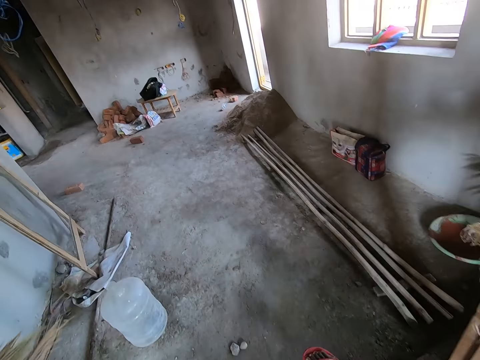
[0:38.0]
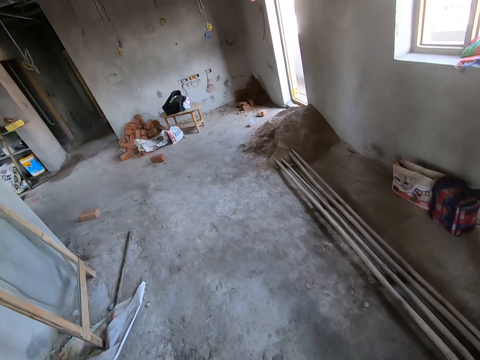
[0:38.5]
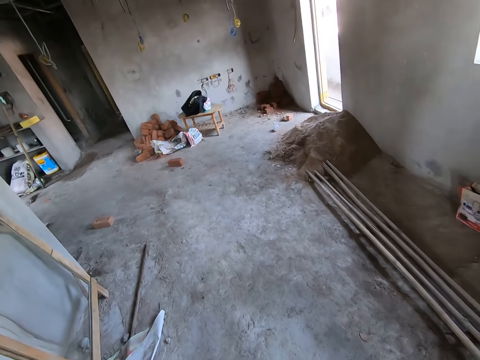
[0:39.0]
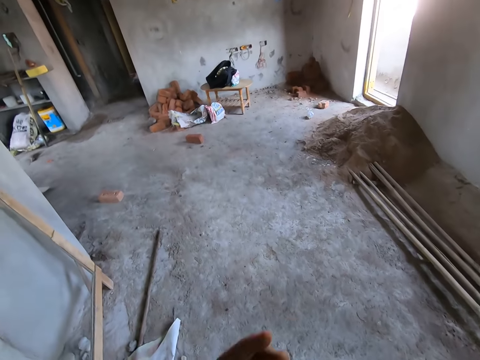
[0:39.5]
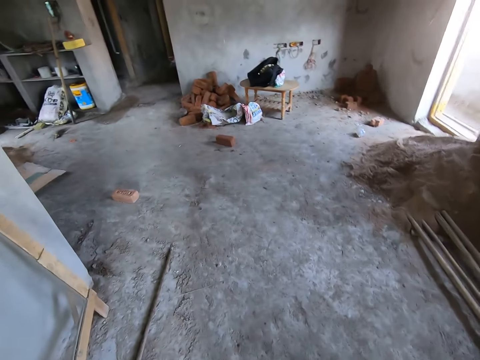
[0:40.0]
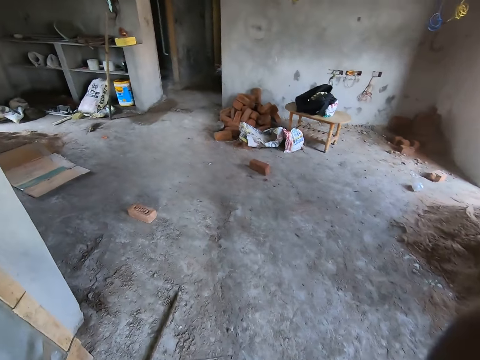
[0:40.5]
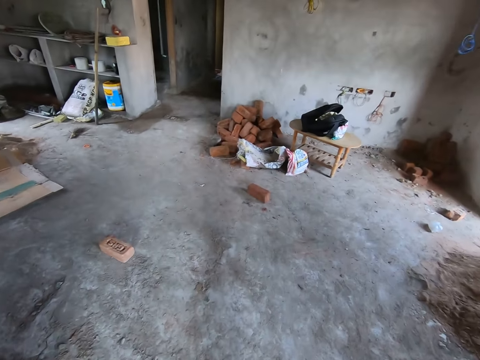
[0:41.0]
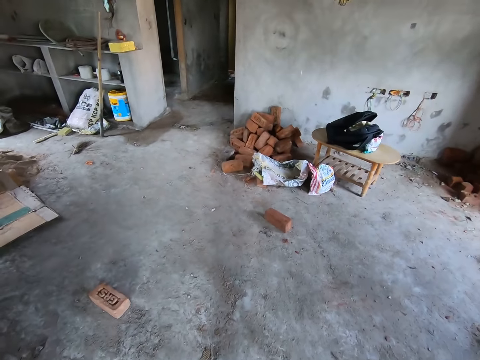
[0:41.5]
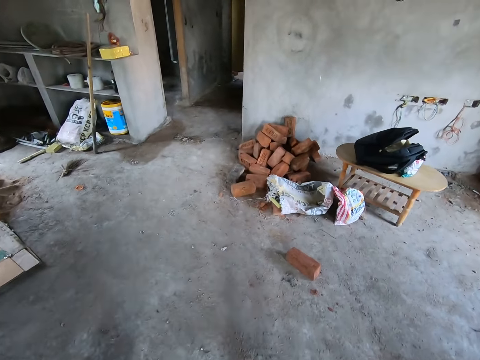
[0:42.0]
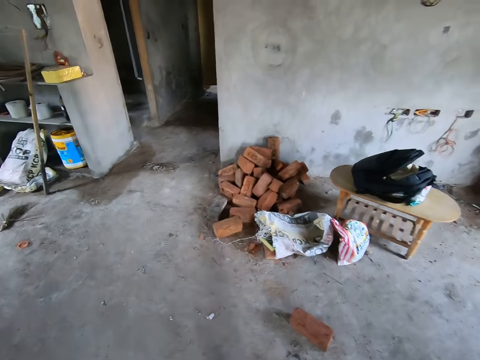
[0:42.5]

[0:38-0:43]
The camera wearer interacts with a person. They walk in the construction room.

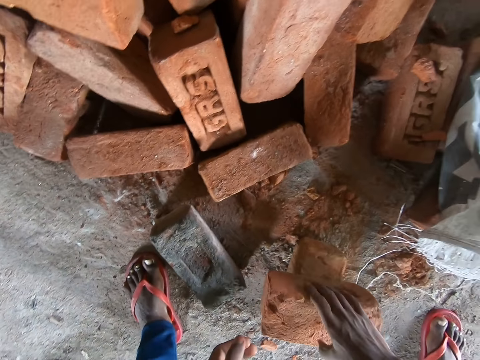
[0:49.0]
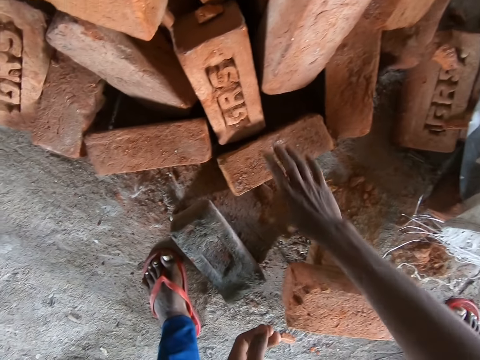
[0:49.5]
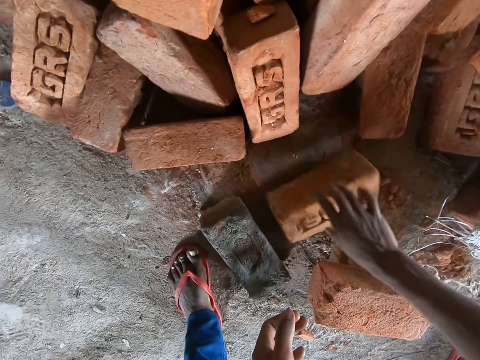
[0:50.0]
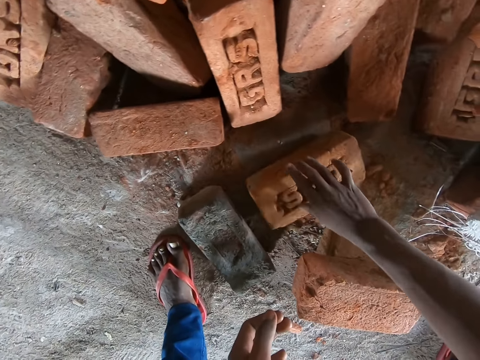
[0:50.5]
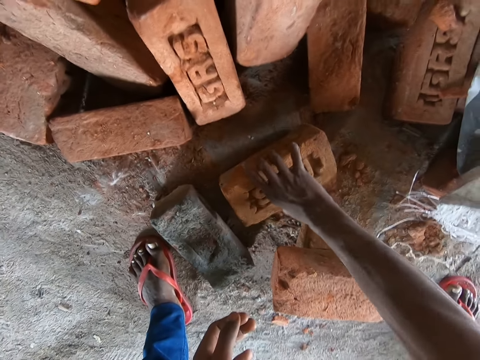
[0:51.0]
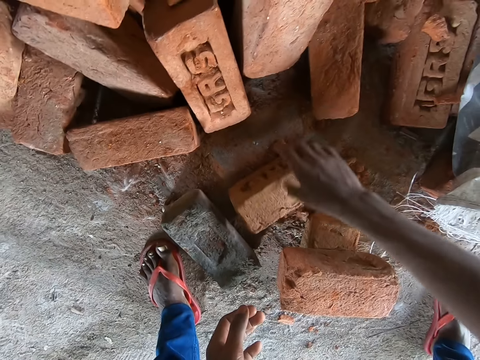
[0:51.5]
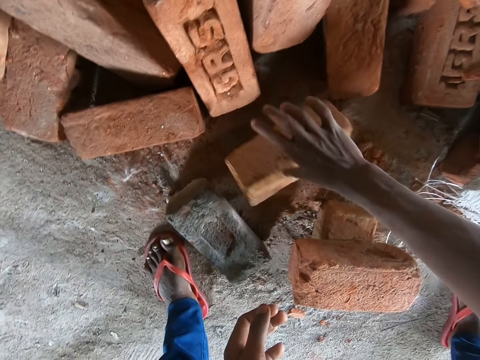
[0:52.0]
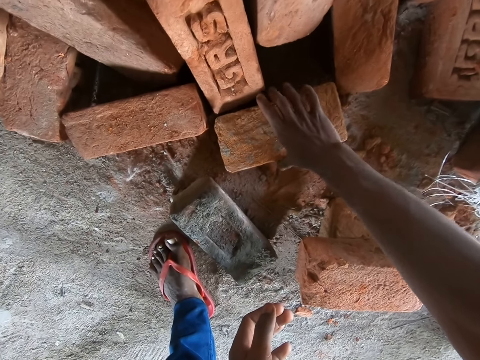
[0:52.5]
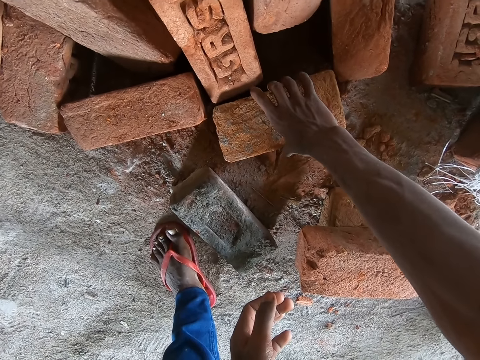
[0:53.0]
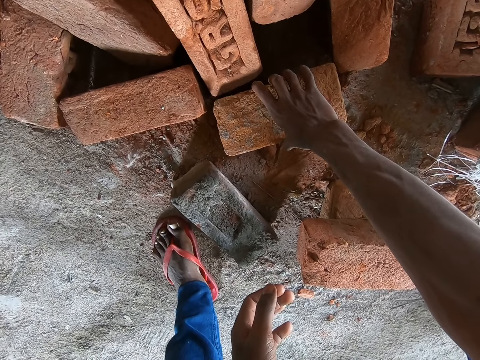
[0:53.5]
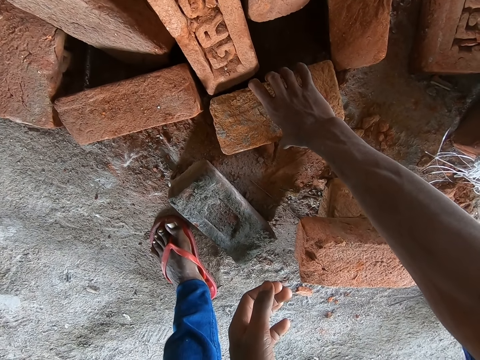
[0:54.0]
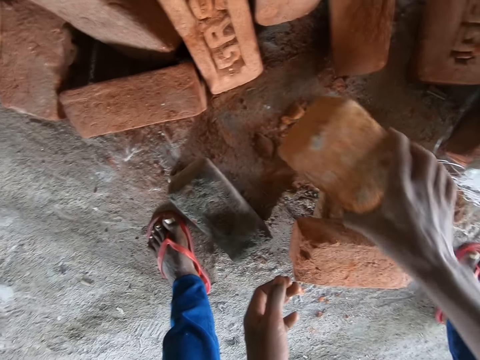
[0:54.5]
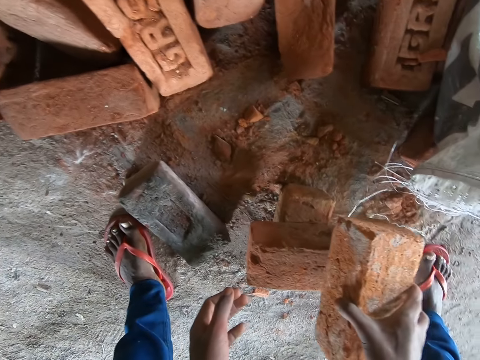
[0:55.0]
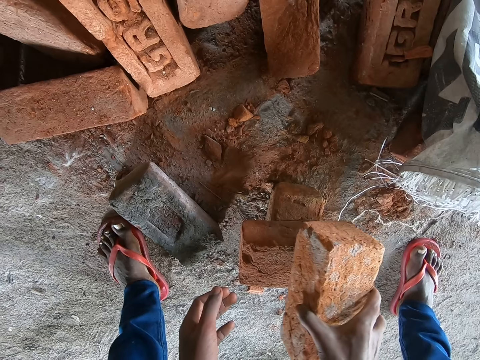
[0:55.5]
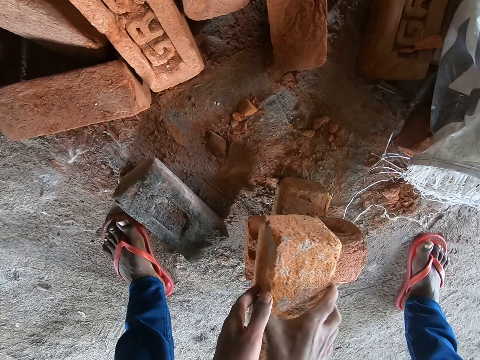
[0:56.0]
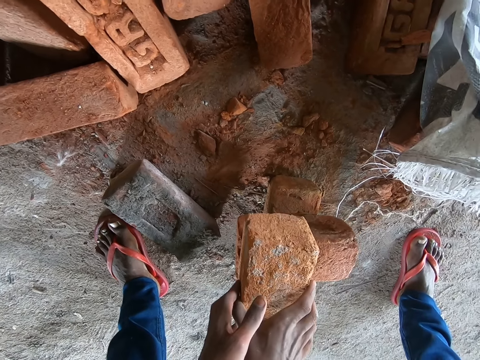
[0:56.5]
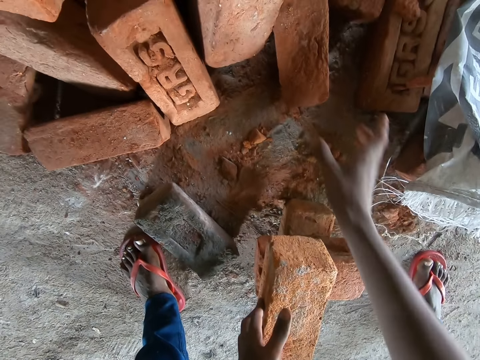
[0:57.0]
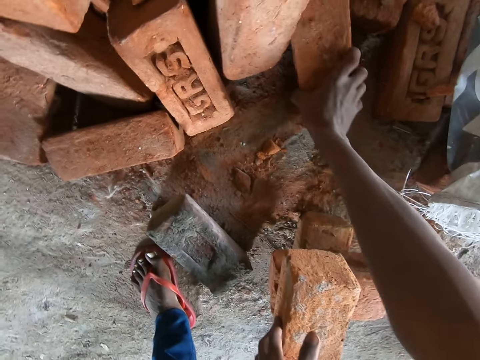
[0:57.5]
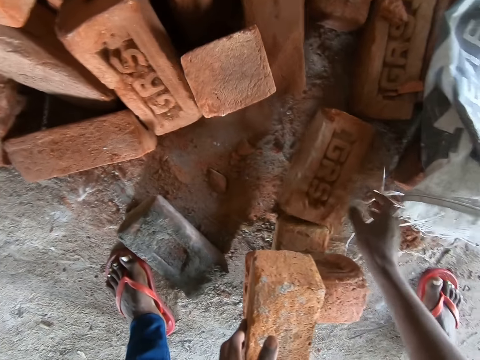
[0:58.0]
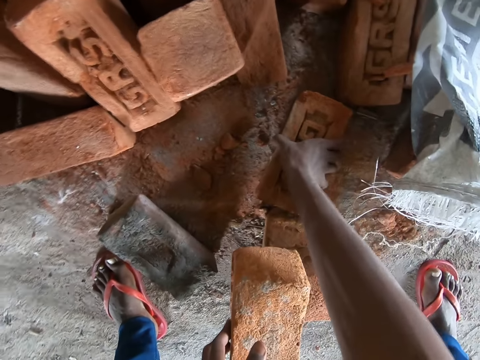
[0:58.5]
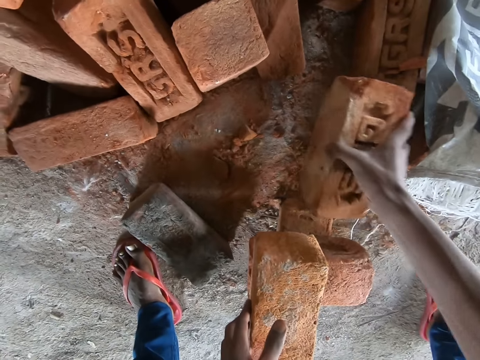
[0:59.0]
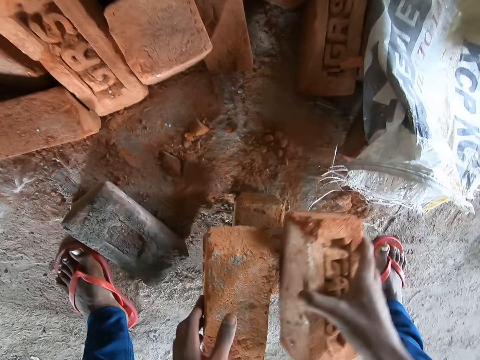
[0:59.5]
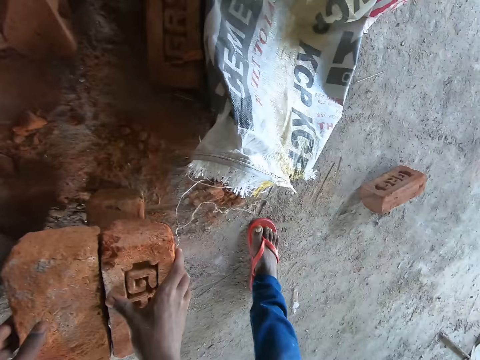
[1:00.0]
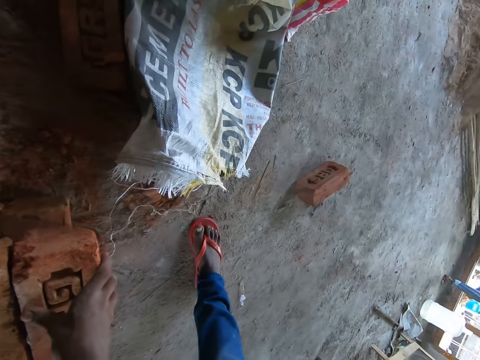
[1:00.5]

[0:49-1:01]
The camera wearer flips a brick on the ground with his right hand. He interacts with the man. He stops arranging bricks. He lifts the brick from the ground with his right hand. He places the brick on the brick with both hands. He arranges the bricks. He flips a brick on the ground with his right hand. He picks the brick from the ground with his right hand. He places the brick on the brick with his right hand.

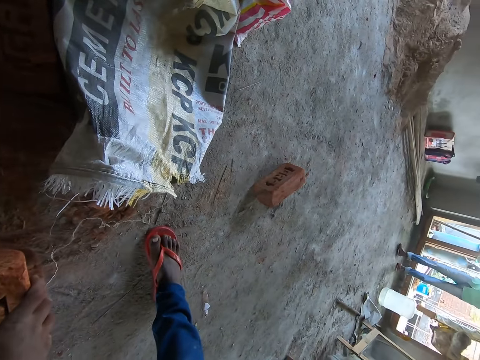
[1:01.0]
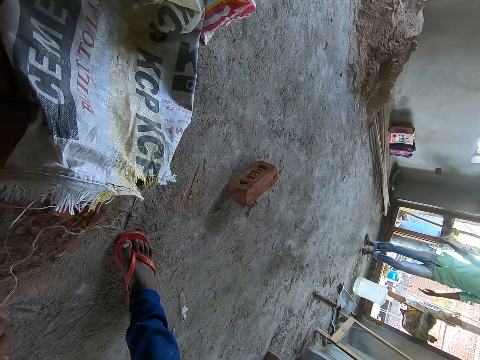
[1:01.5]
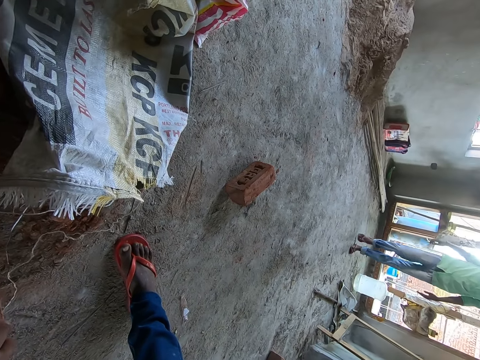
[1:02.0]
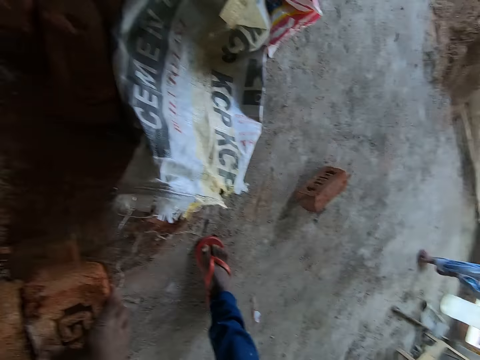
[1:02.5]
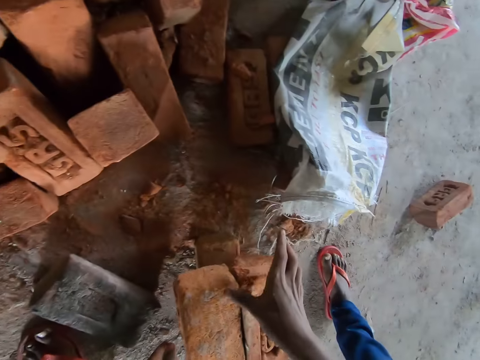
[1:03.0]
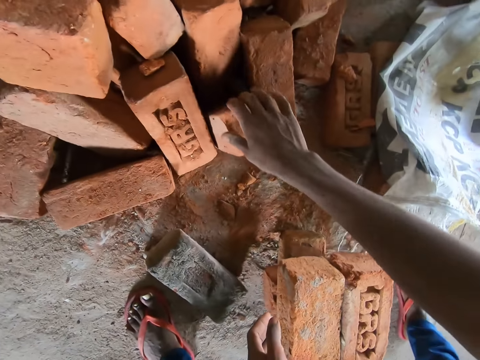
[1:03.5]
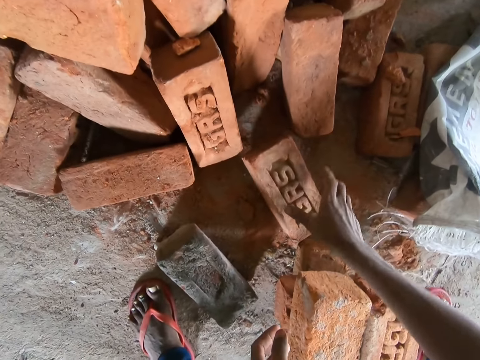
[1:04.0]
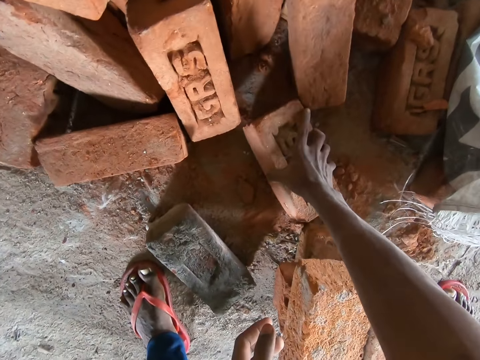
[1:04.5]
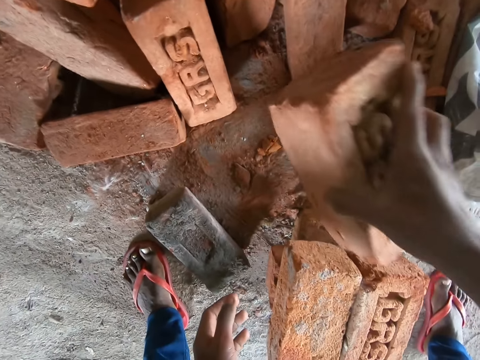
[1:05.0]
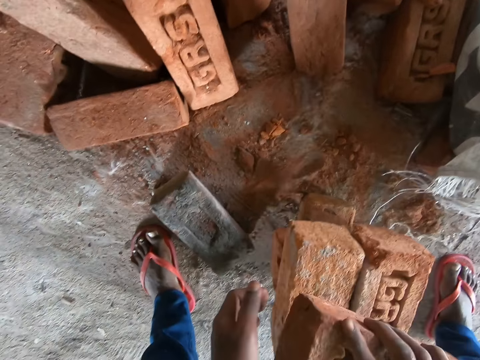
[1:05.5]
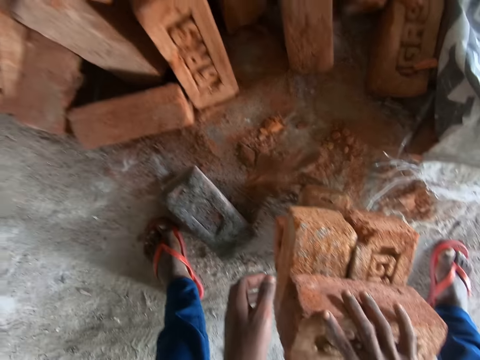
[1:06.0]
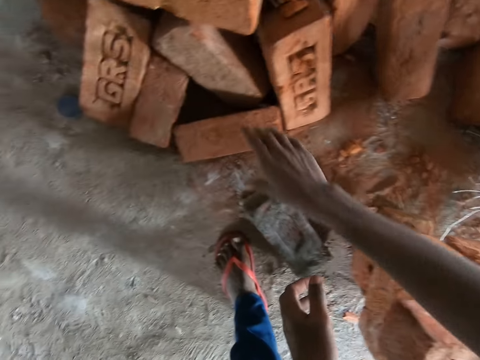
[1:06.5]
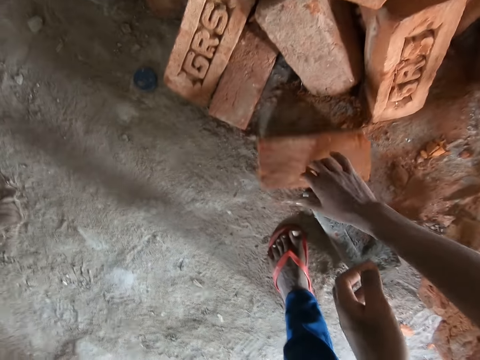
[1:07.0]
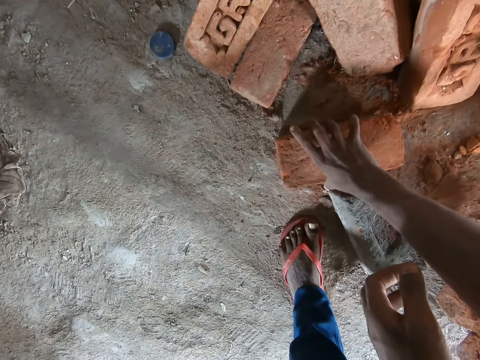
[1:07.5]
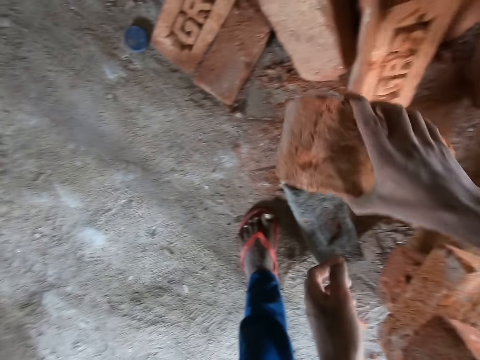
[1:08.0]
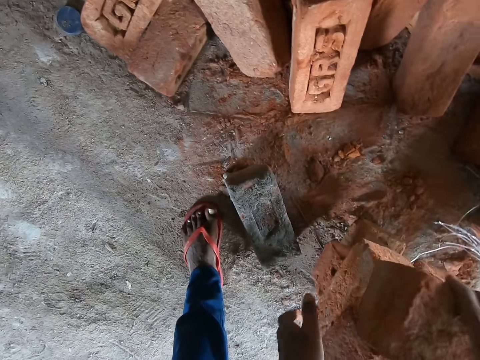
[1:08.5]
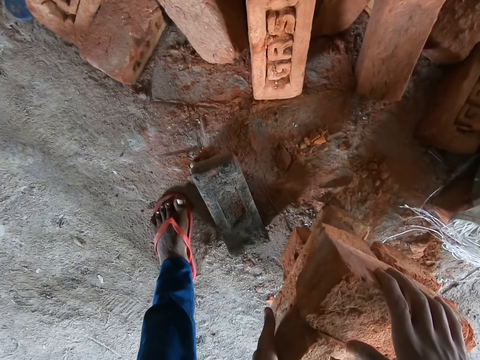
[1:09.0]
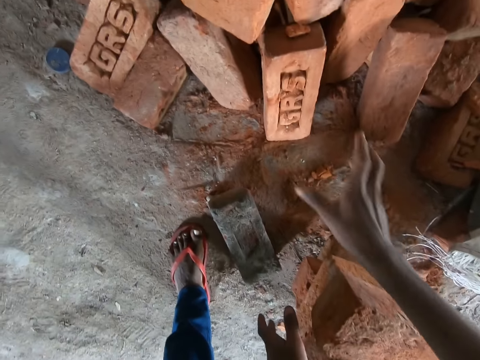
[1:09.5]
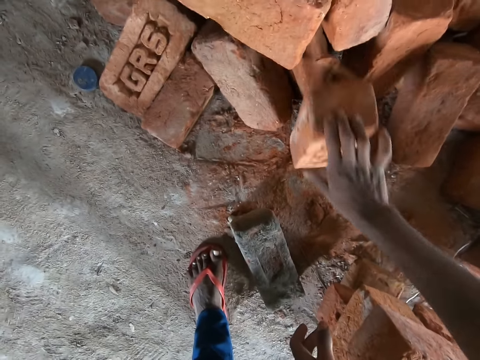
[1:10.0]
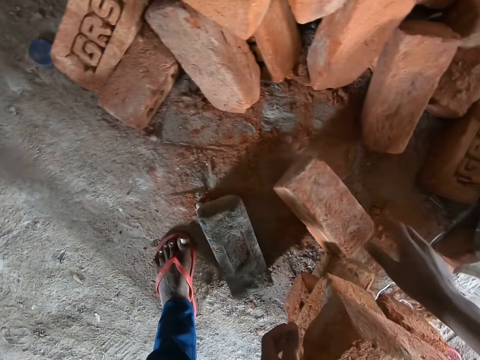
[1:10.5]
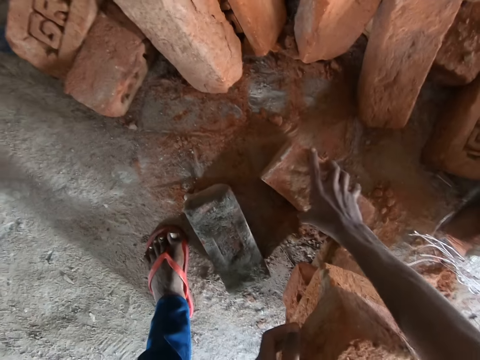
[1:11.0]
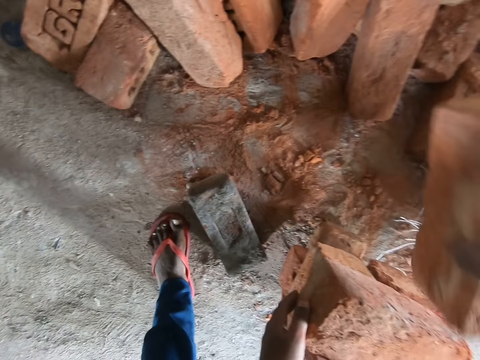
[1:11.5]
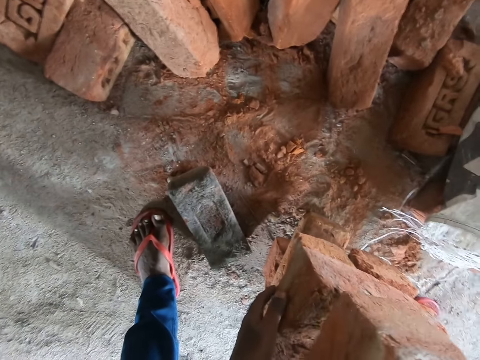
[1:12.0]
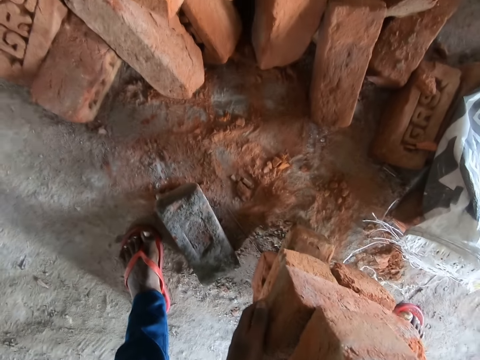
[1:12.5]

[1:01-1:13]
The camera wearer interacts with a person. He looks around. He interacts with the person. He flips a brick on the ground with his right hand. He picks the brick from the ground with his right hand. He arranges the bricks. He places the brick on the bricks with his right hand. He flips a brick on the ground with his right hand. He picks the brick from the ground with his right hand. He places the brick on the bricks with his right hand. He flips a brick on the ground with his right hand. He picks the brick from the ground with his right hand. He places the brick on the bricks with his right hand.
